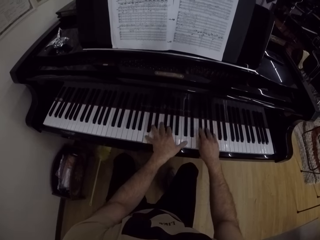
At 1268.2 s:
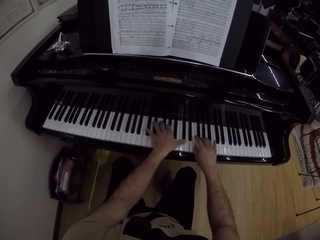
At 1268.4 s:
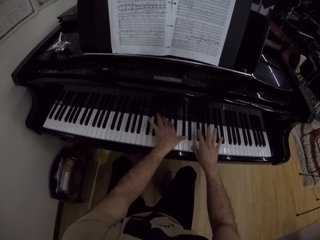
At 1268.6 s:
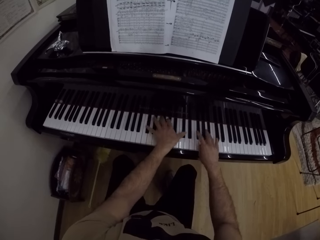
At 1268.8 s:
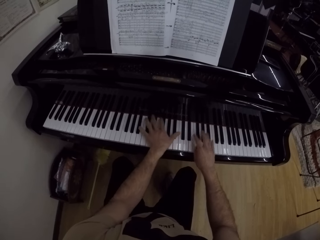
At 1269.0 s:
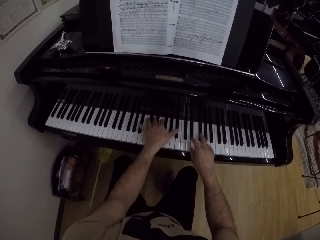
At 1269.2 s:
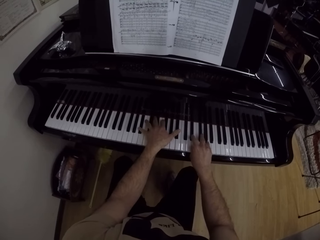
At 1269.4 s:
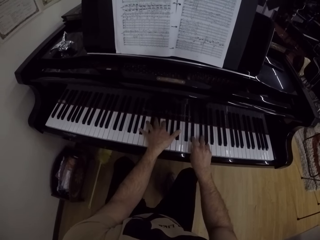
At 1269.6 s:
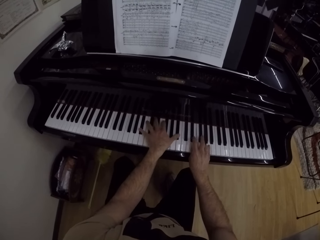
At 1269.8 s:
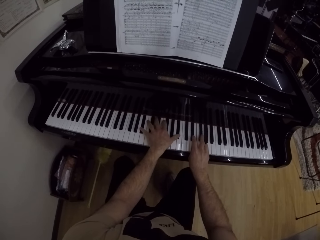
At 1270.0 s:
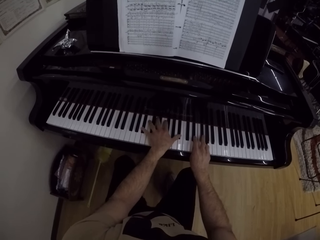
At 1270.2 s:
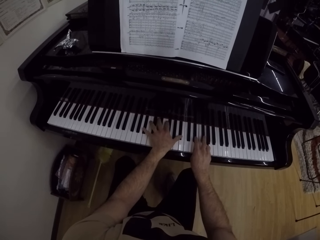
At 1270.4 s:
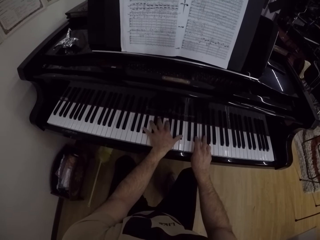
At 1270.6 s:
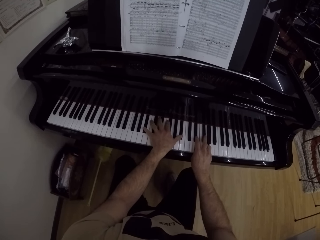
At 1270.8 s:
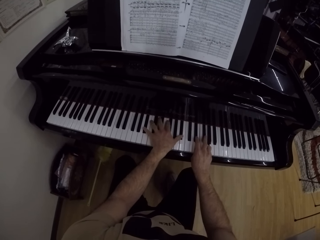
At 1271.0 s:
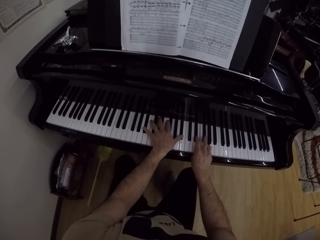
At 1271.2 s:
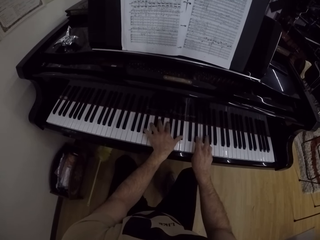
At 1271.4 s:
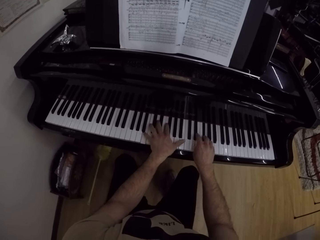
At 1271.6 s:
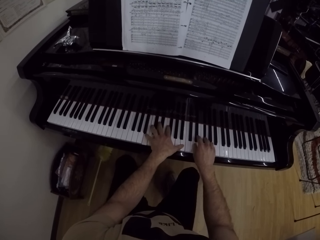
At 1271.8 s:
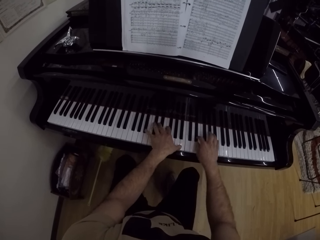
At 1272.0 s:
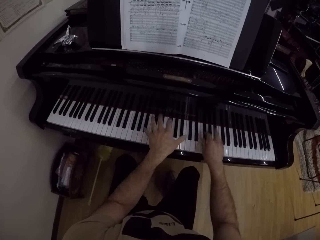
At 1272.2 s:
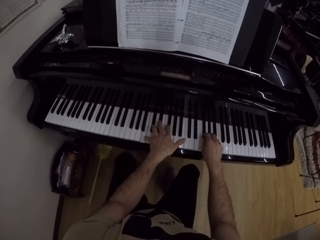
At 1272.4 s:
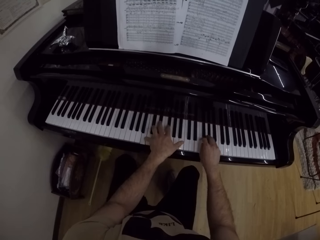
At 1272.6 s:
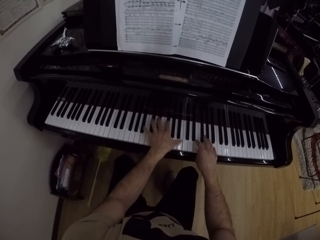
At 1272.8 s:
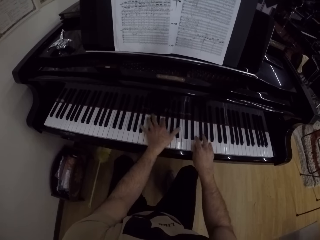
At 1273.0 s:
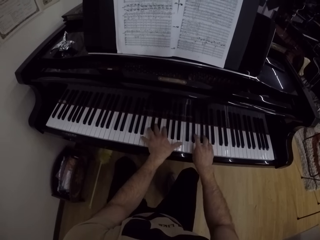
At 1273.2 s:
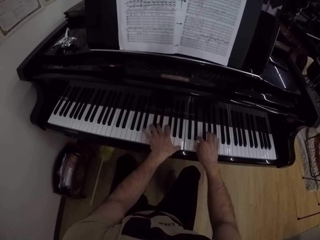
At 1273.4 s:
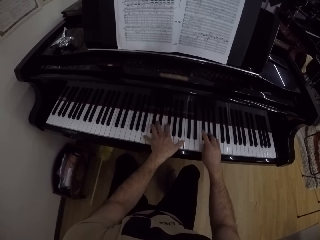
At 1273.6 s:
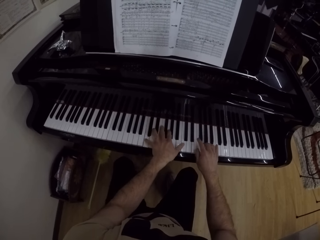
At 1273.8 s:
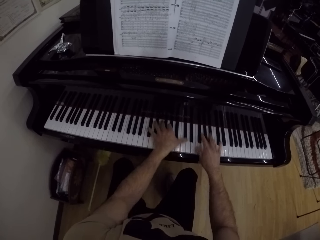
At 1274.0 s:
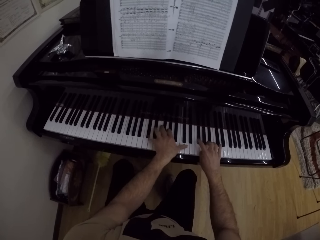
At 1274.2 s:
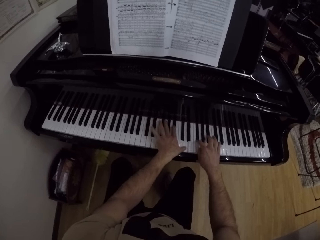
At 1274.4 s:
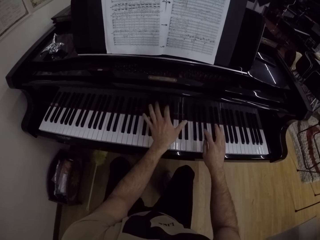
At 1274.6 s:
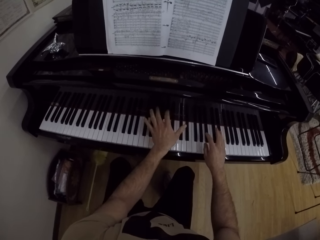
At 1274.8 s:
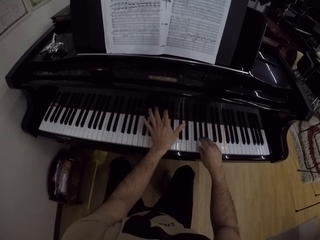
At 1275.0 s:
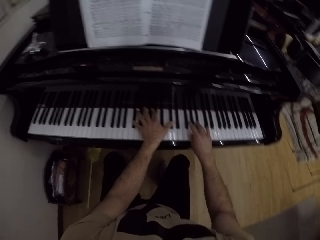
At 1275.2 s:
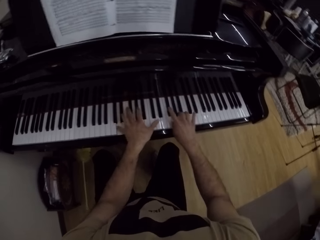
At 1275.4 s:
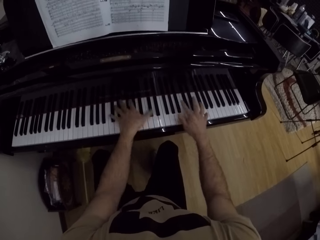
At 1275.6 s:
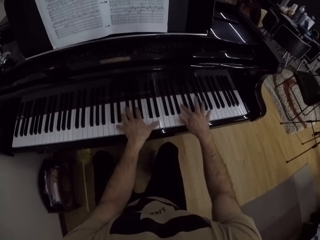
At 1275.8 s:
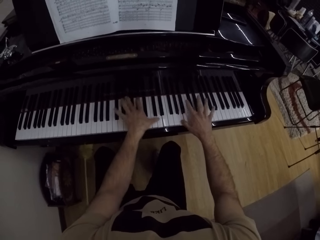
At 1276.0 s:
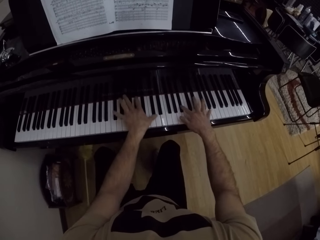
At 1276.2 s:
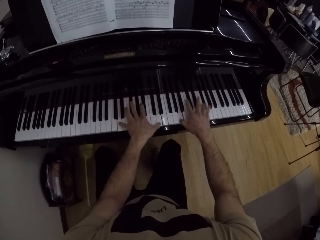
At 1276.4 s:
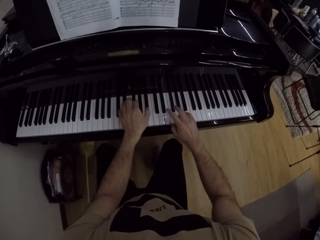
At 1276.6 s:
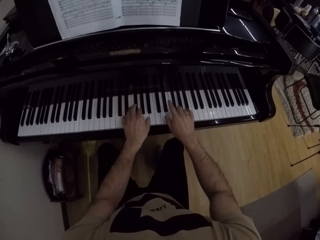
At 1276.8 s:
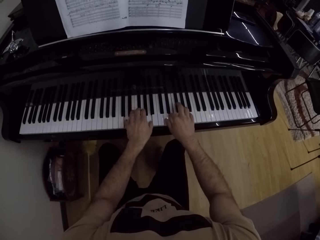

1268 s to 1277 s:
The camera wearer pauses on the piano. They play the piano with both hands.

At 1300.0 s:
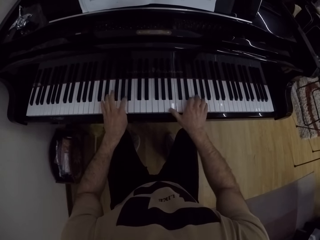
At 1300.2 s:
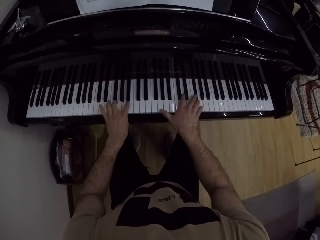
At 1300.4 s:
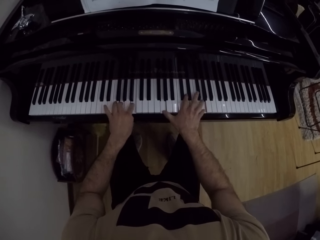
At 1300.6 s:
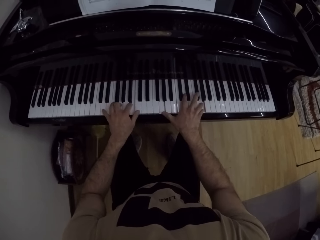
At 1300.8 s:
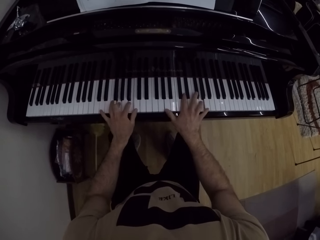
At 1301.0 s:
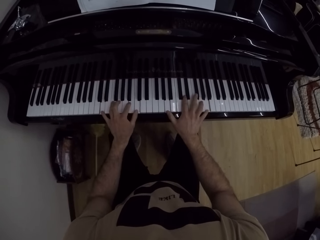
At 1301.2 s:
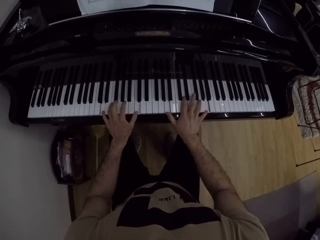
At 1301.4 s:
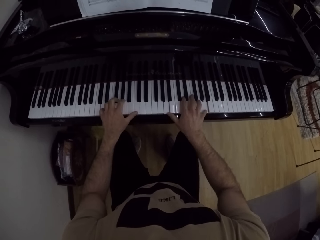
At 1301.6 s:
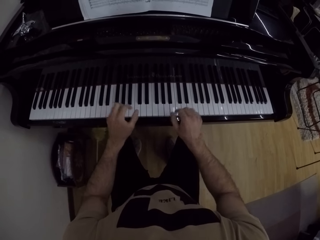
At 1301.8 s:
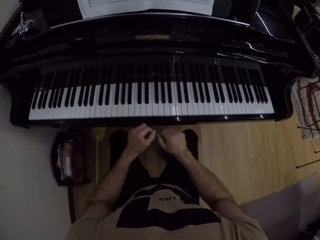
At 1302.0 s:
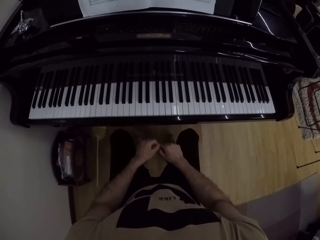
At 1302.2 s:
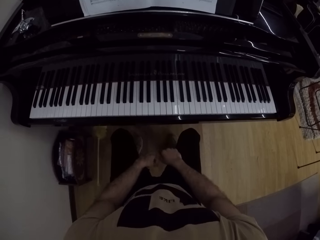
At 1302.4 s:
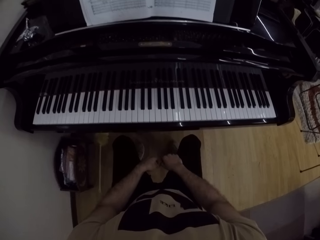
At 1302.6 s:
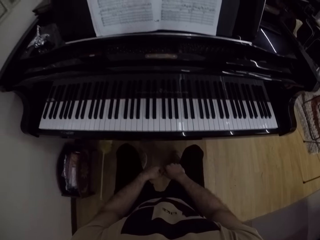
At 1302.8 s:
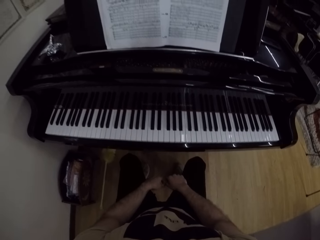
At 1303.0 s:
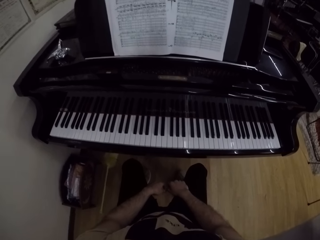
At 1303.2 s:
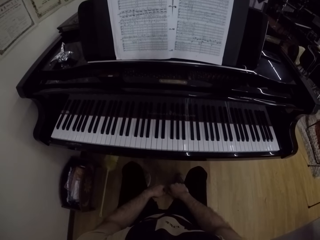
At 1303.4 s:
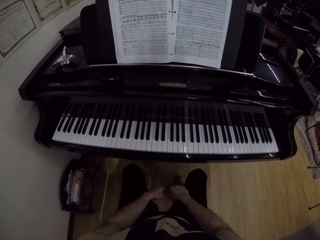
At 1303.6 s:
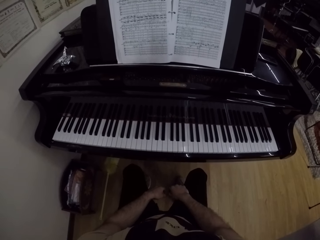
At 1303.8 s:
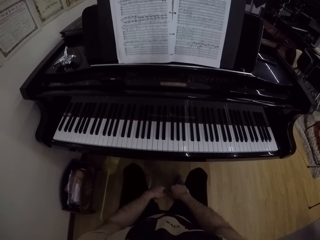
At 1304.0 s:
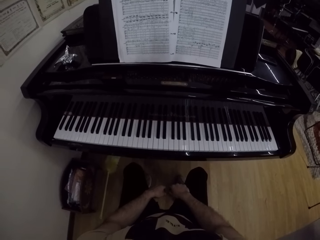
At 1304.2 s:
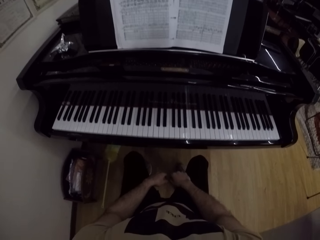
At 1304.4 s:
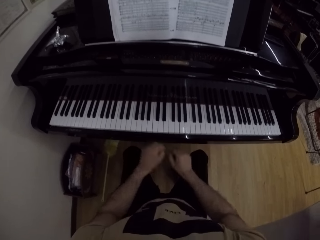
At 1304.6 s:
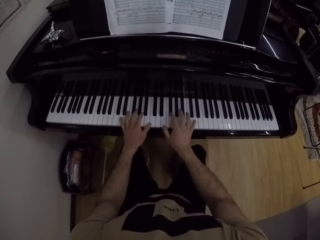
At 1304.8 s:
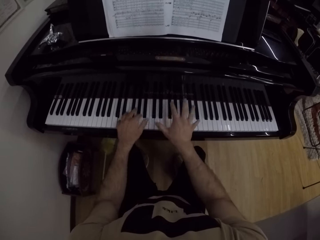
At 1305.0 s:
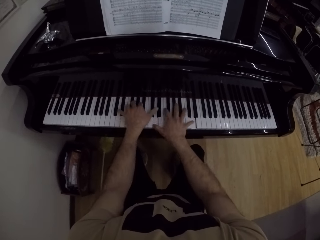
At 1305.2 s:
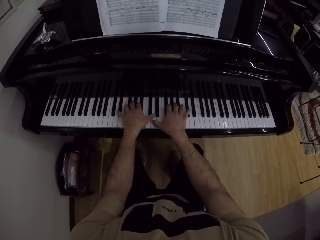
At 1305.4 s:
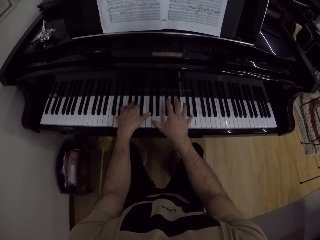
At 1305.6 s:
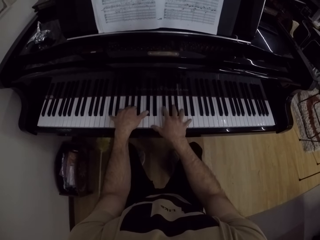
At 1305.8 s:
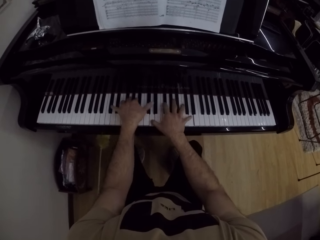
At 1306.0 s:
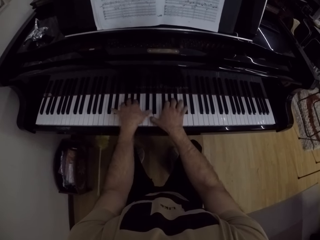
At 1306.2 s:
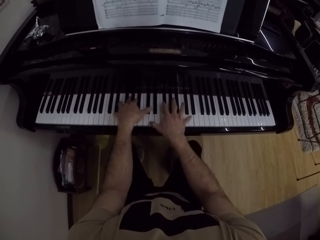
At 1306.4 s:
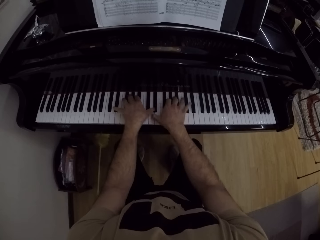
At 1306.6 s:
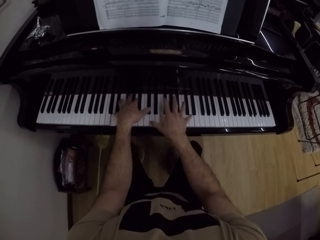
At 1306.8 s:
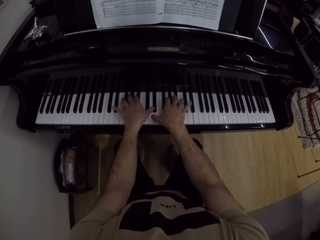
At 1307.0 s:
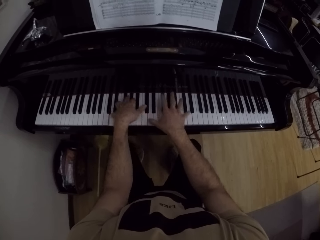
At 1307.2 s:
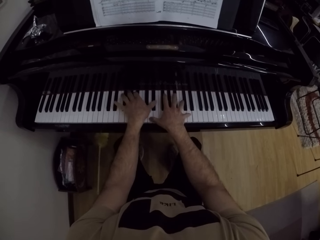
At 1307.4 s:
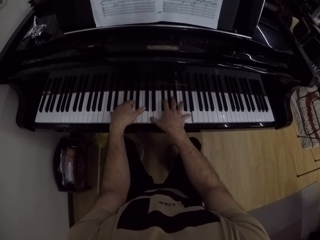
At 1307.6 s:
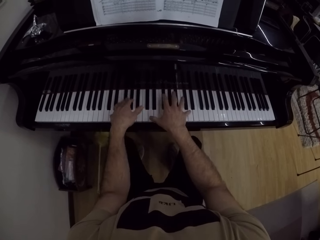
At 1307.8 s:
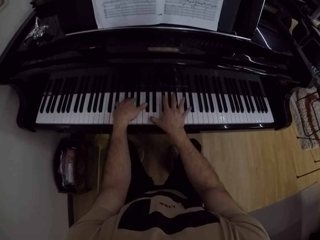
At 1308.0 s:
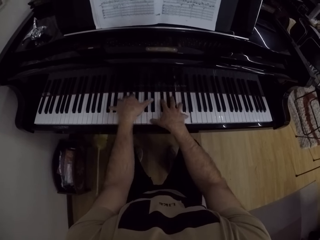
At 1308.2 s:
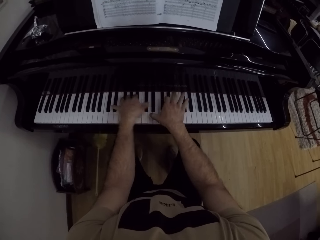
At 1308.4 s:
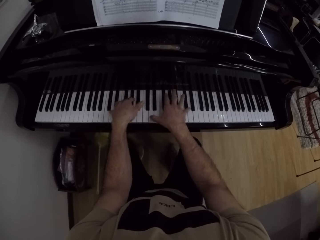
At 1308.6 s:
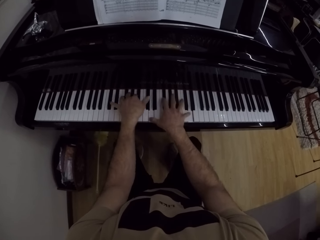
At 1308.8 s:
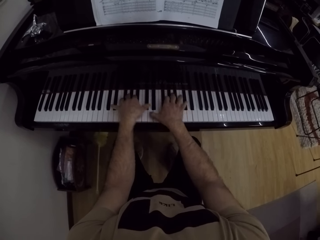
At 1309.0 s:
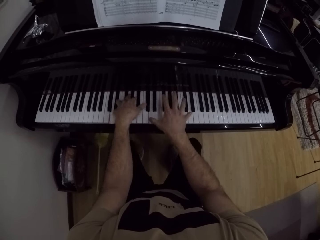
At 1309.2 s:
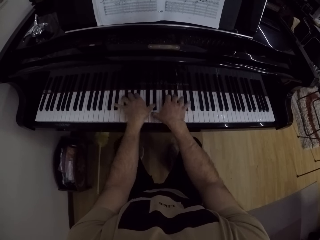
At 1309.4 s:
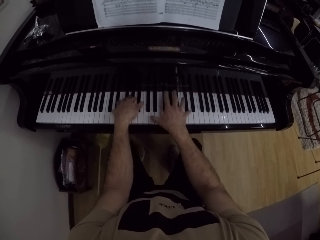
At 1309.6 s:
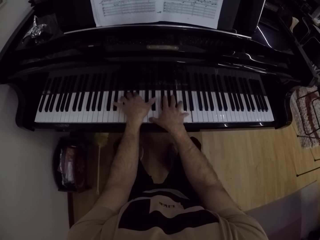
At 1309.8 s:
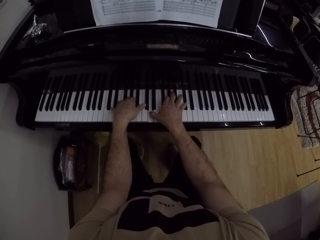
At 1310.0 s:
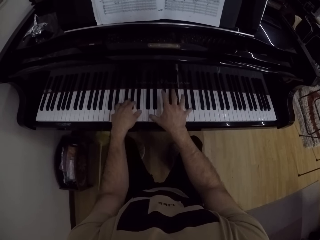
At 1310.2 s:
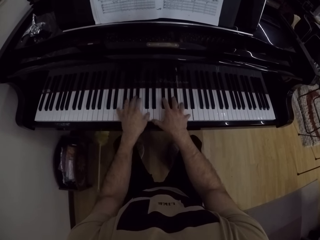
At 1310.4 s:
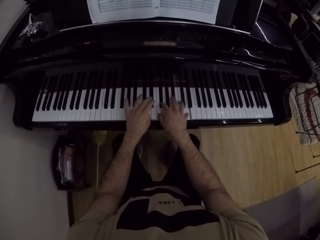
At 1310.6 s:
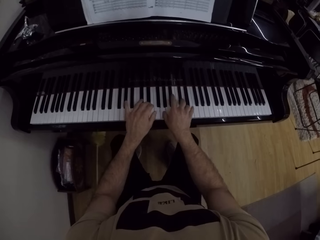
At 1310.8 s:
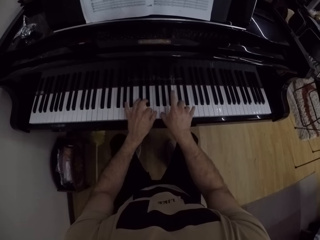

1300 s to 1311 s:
The camera wearer withdraws his hands from the piano. He places his hands on his lap. He plays the piano with both hands.

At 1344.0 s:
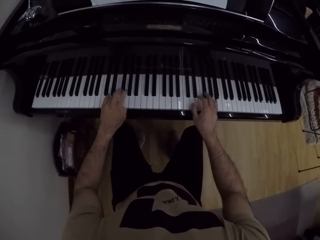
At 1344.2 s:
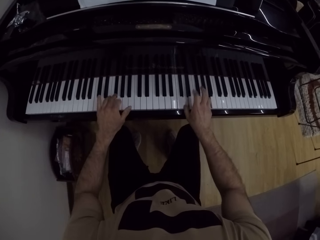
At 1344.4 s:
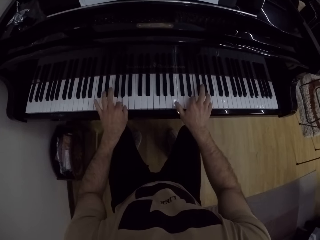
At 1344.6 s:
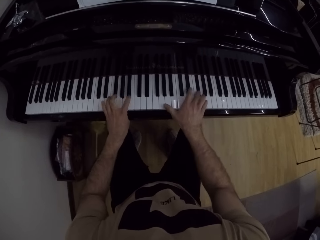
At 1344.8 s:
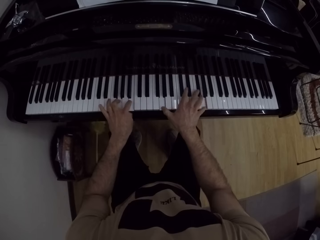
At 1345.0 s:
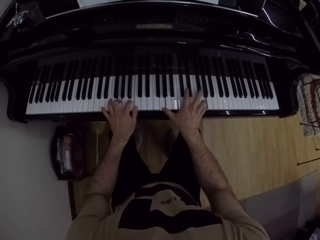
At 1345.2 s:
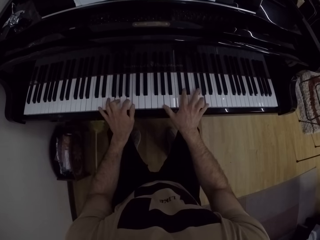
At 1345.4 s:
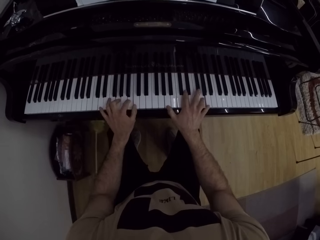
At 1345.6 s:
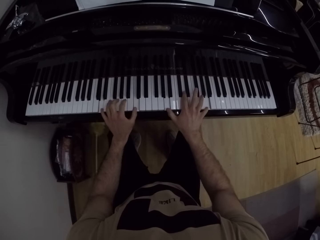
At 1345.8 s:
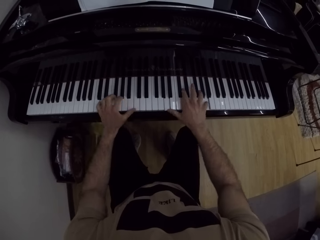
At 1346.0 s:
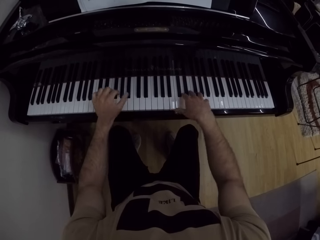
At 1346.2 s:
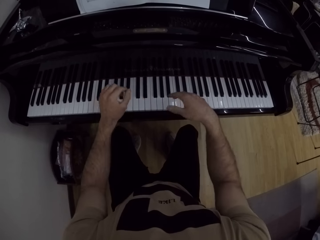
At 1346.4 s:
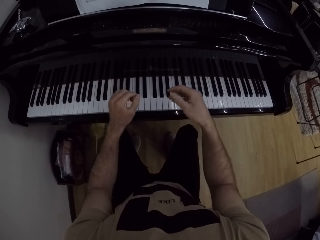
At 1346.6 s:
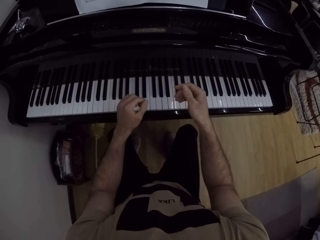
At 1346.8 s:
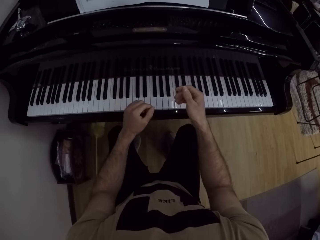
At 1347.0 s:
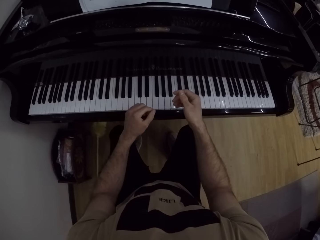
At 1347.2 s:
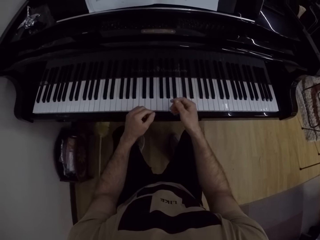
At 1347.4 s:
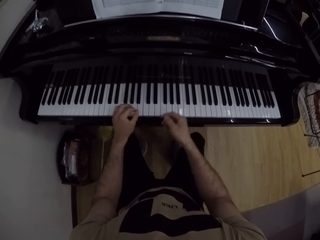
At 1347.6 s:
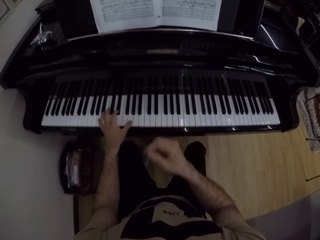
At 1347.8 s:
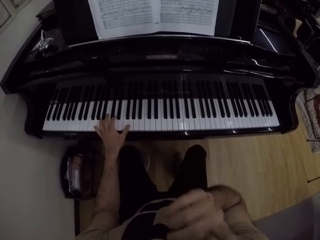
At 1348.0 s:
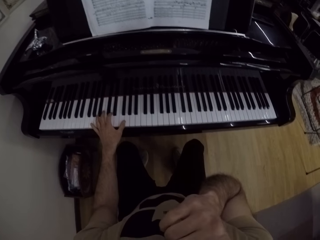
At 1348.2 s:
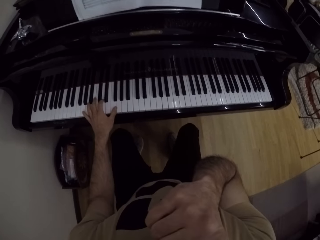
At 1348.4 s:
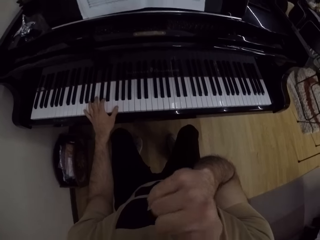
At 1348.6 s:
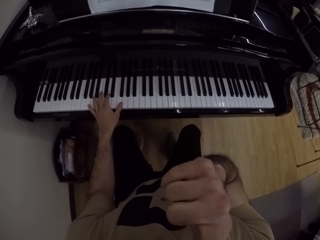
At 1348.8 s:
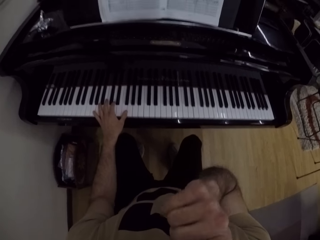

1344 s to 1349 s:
The camera wearer withdraws his hands from the piano. He places his left hand on the piano. He cleans his nose with his right hand.
